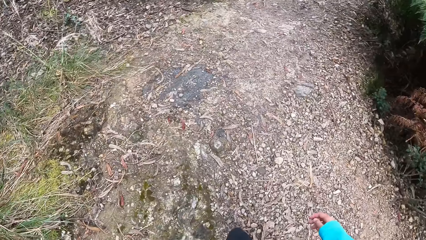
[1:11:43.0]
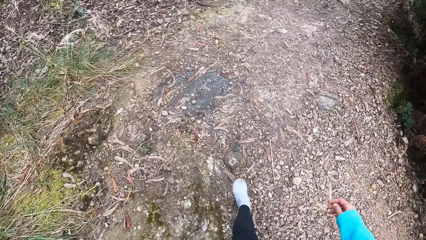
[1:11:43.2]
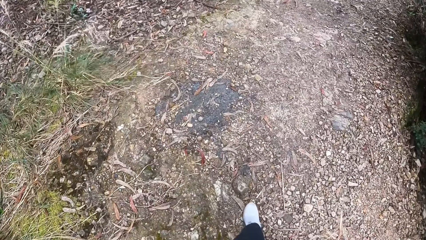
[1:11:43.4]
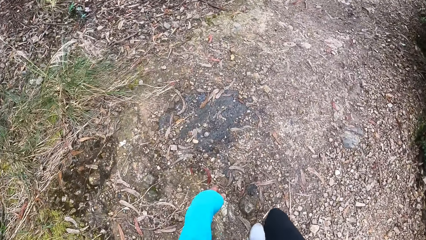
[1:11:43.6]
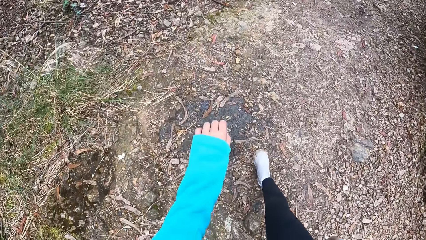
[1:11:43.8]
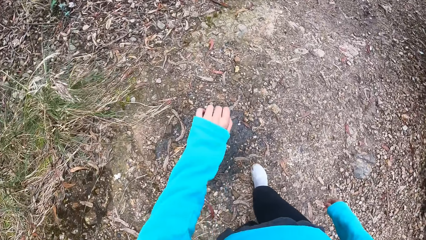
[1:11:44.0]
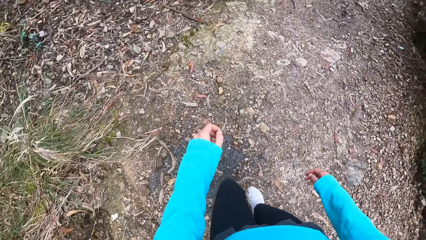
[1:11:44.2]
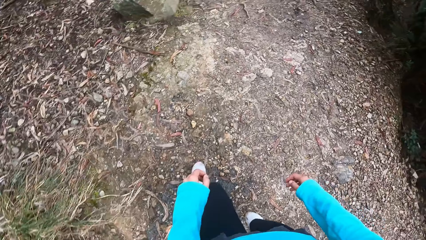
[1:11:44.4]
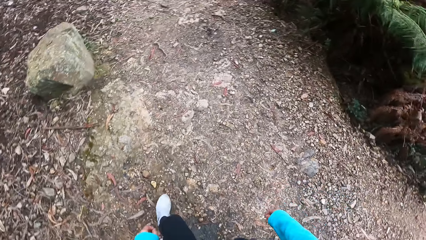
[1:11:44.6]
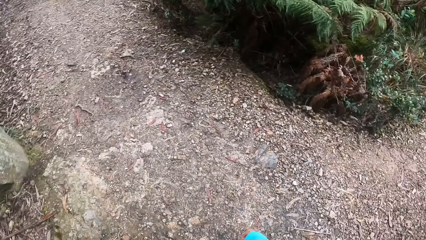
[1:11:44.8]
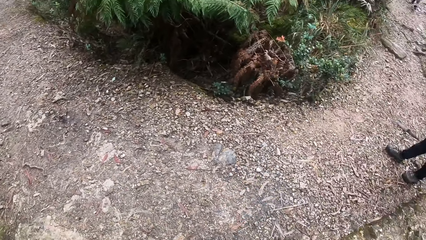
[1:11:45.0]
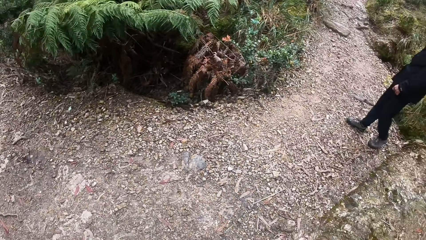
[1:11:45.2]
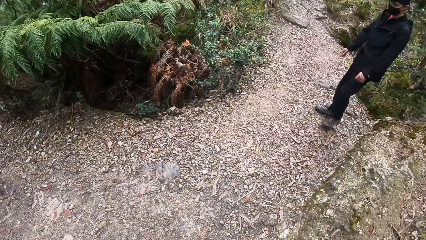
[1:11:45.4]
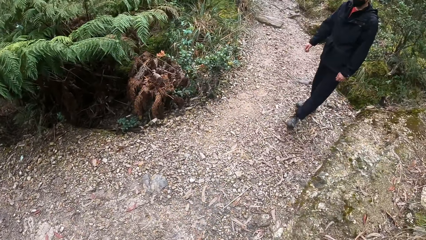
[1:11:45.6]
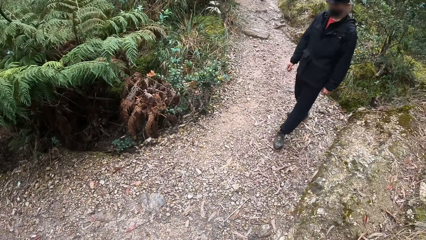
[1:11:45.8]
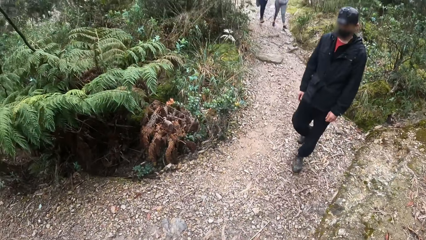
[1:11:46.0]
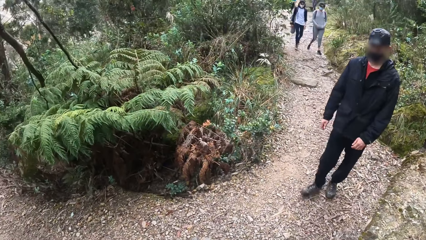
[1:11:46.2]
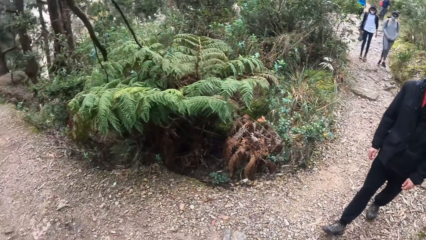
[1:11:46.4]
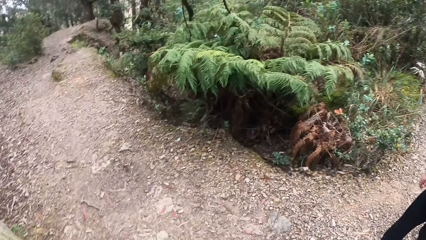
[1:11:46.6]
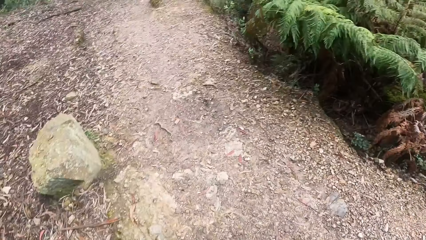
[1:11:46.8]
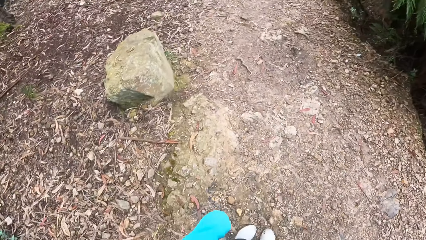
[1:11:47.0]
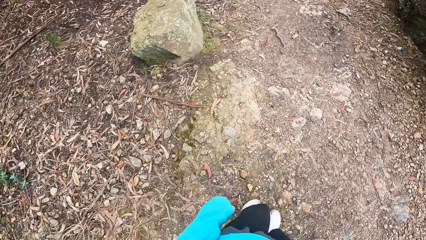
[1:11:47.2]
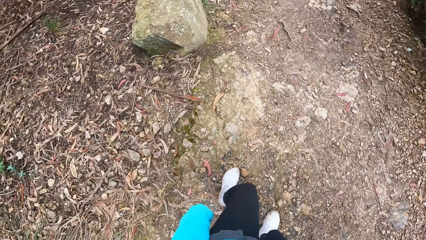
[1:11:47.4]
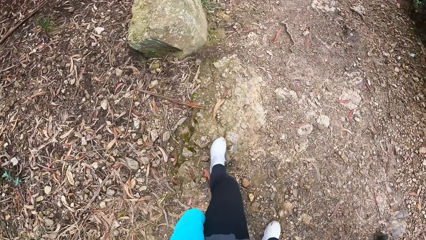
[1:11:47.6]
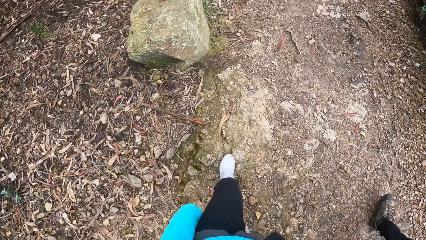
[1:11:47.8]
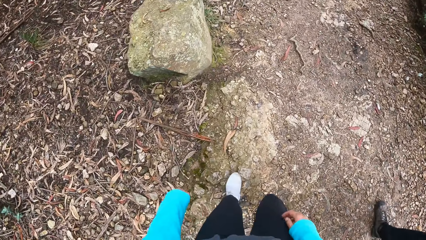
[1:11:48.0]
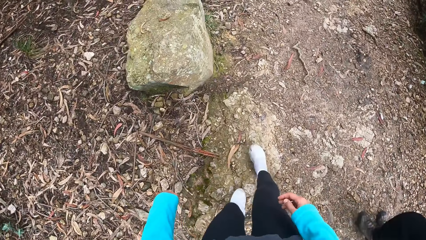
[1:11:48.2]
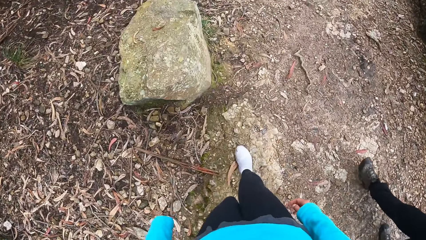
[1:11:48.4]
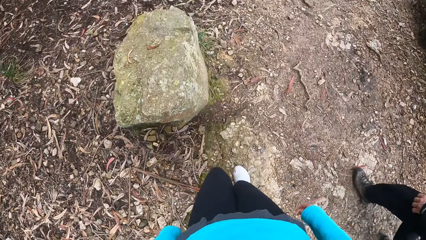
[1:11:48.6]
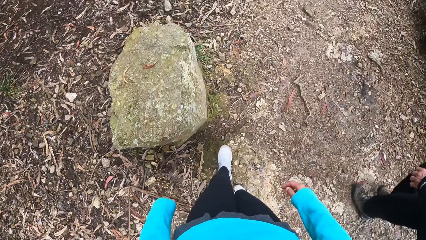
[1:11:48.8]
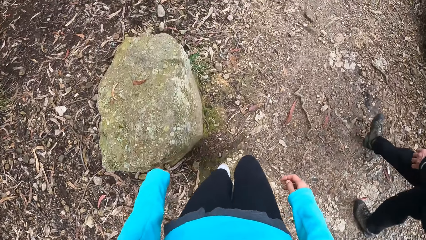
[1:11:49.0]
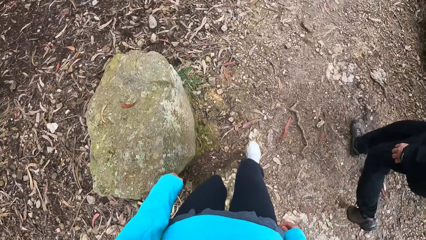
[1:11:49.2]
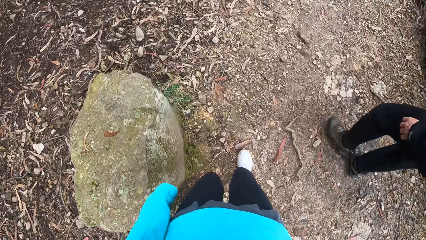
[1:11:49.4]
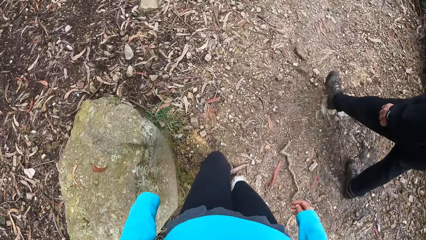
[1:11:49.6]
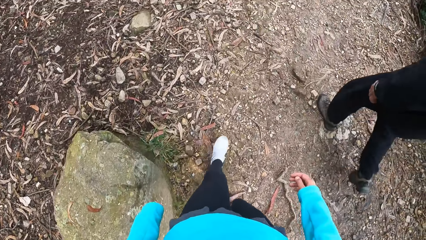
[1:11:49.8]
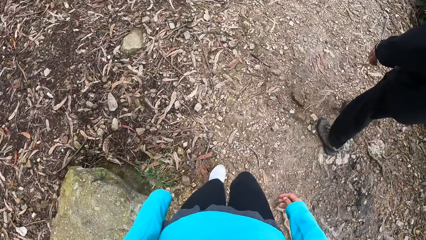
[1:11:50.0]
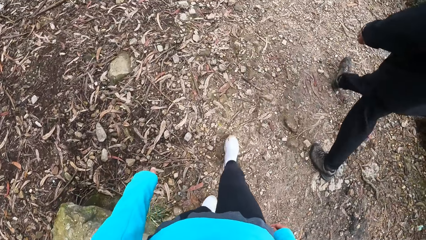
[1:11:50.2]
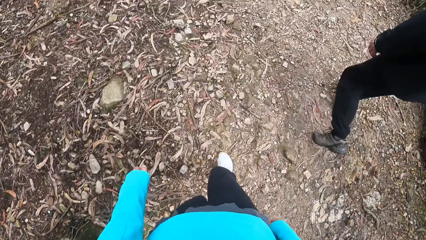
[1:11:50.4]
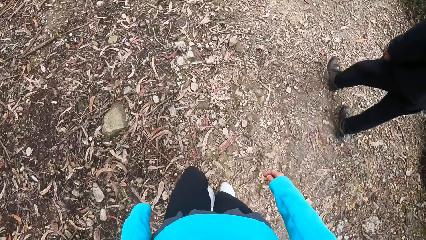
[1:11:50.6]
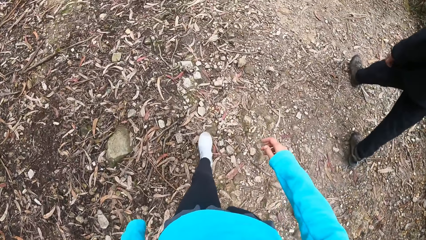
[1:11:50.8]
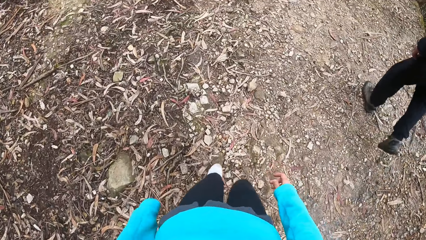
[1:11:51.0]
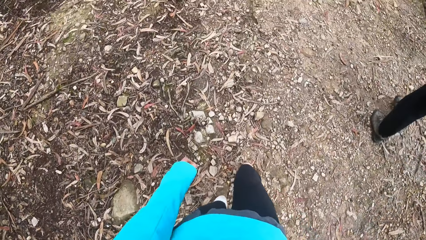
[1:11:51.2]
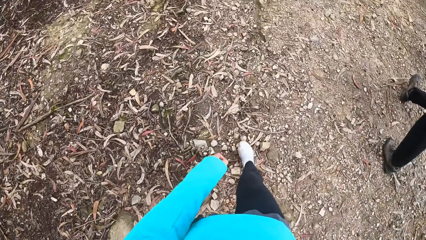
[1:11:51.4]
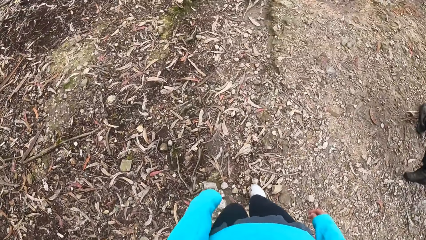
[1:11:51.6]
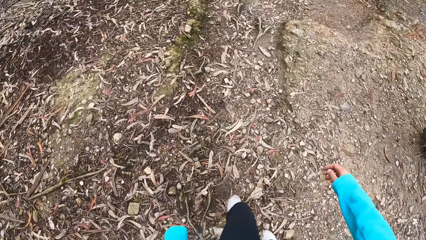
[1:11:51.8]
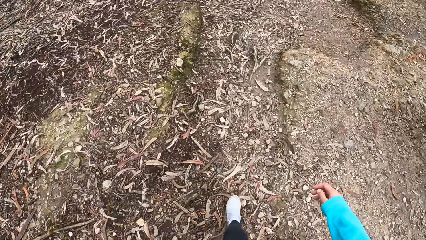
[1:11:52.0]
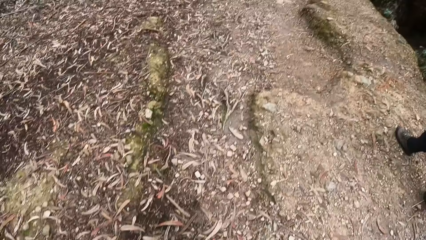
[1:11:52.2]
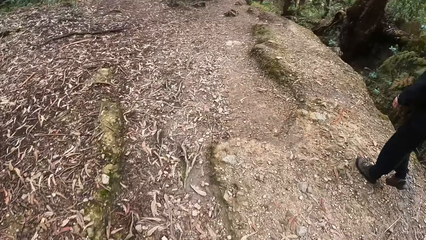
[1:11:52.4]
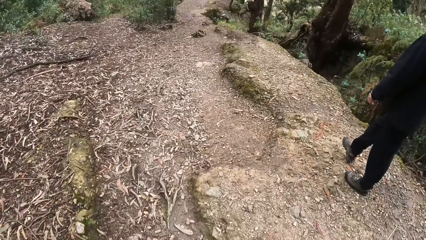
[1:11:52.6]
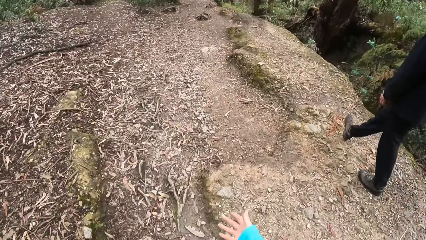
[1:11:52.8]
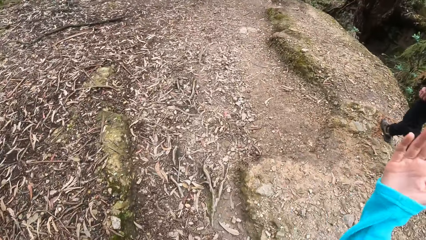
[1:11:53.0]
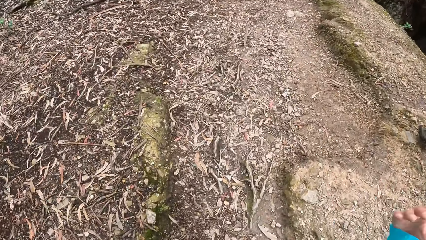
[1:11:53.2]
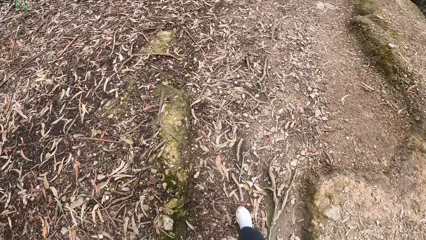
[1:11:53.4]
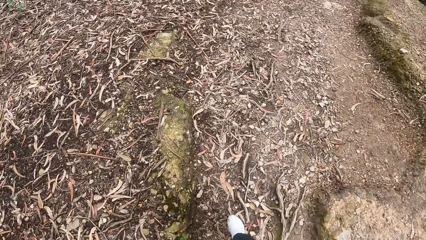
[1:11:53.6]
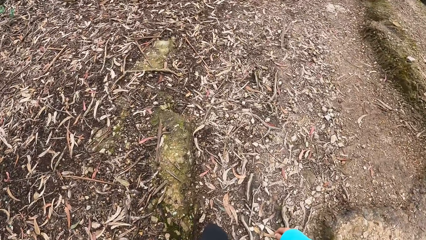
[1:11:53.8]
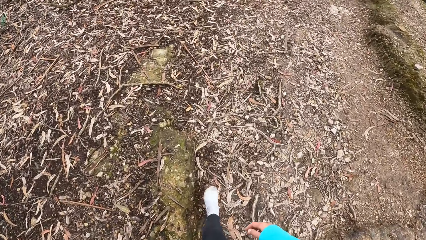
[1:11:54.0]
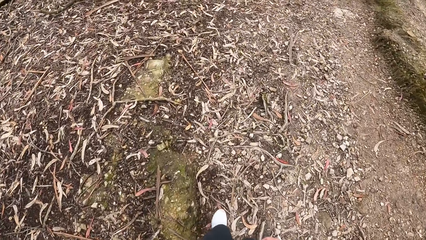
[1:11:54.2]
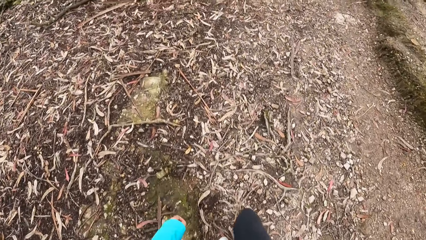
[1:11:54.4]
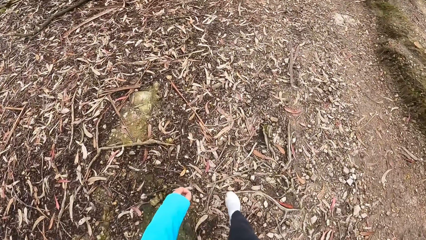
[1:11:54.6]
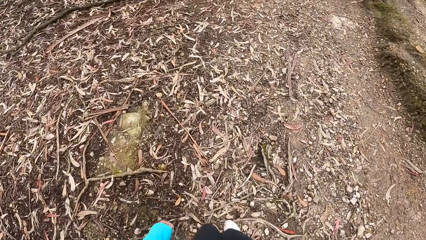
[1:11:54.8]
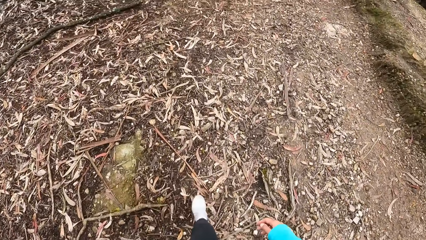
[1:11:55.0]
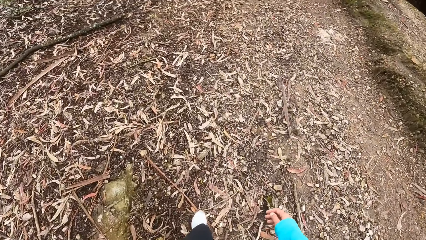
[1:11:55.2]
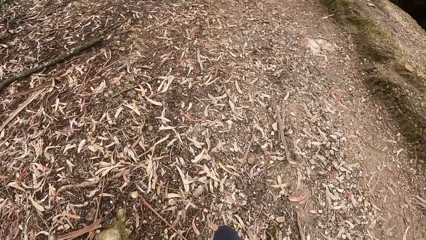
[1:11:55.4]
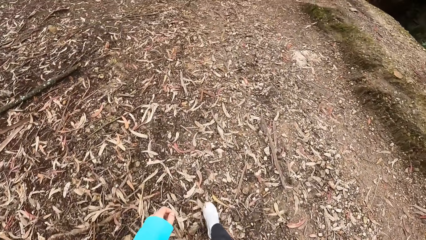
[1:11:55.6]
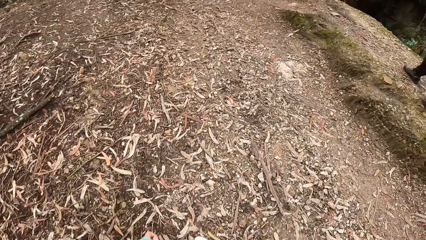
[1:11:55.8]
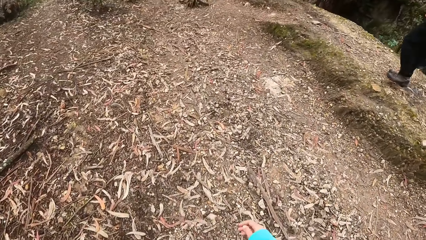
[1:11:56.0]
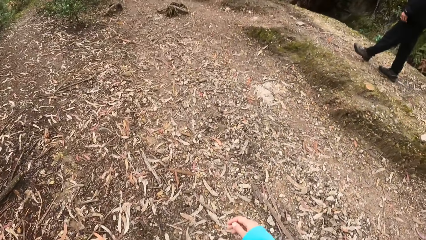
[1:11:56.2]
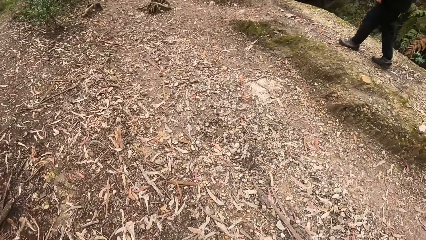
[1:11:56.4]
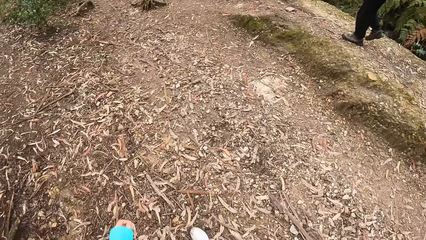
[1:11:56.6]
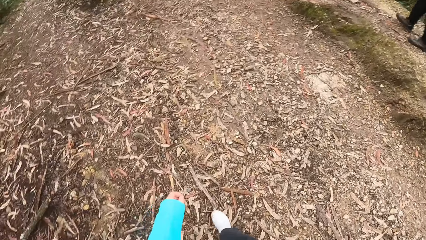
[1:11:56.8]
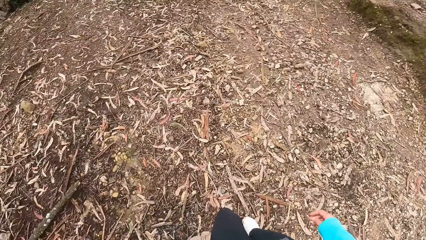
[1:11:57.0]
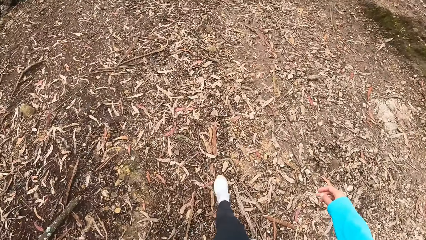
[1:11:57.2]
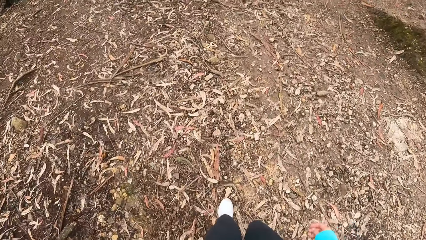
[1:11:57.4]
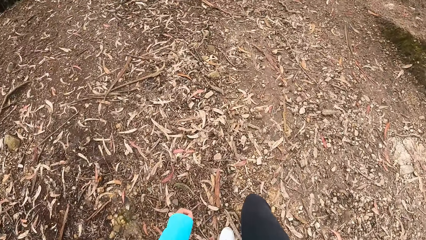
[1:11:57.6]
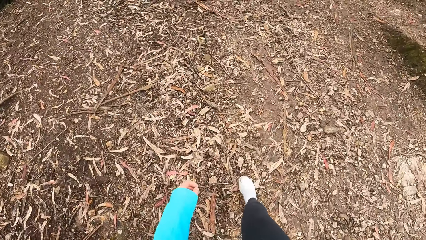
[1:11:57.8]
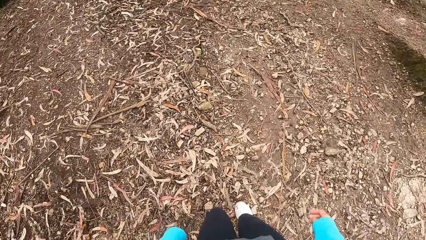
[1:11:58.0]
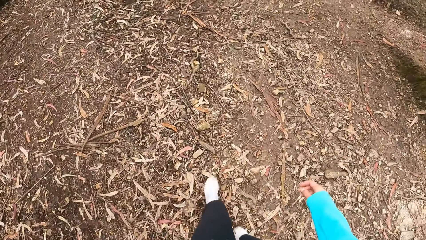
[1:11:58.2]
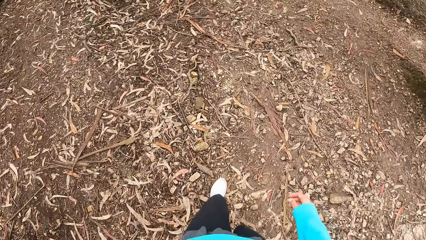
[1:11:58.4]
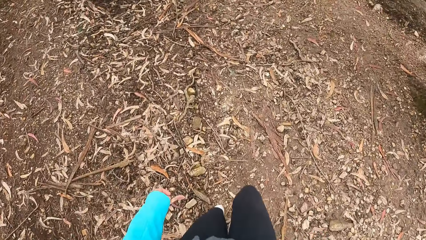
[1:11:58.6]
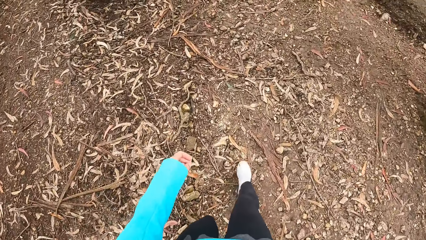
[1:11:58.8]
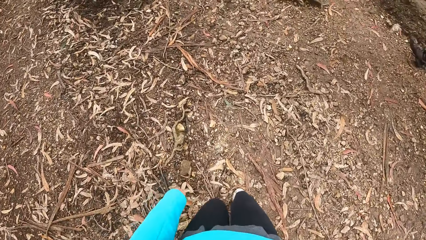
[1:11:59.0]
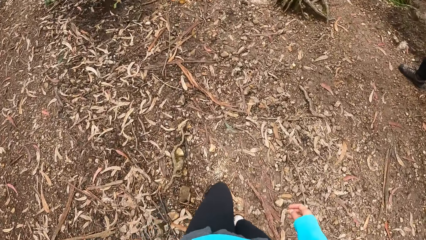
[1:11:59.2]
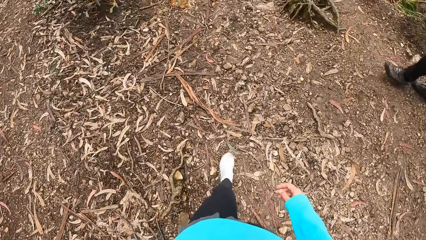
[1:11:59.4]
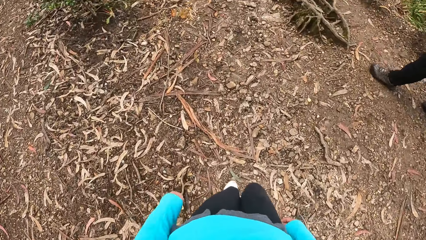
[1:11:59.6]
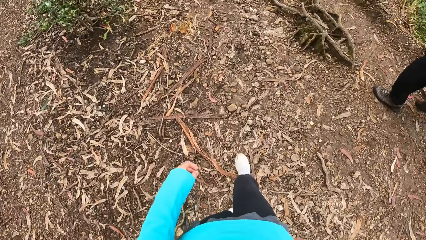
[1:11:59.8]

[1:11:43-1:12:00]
The camera wearer converses with a man. The man walks down the hill. The camera wearer walks down the hill. They move their hand. They walk on the ground.
